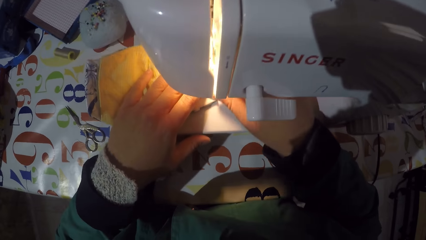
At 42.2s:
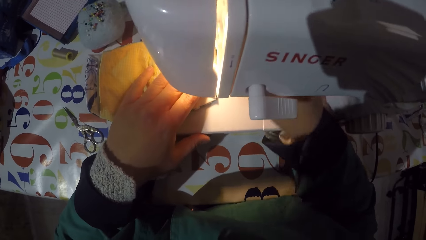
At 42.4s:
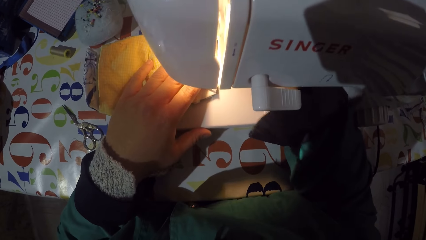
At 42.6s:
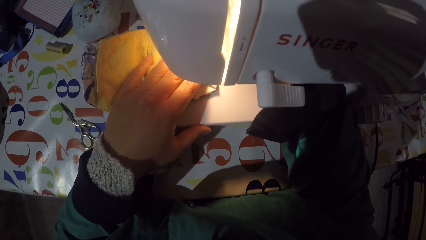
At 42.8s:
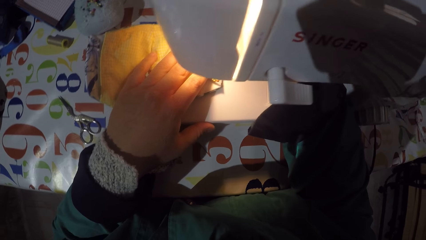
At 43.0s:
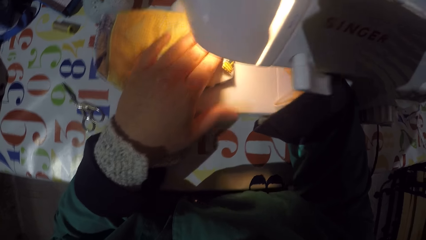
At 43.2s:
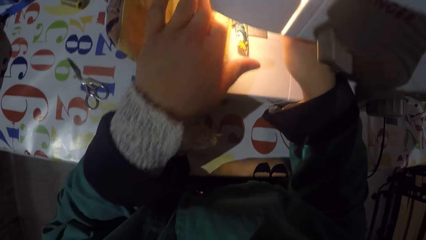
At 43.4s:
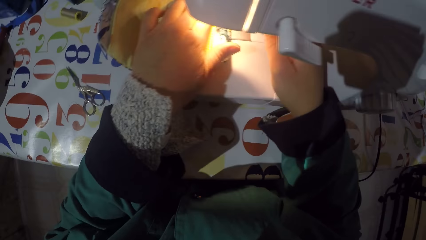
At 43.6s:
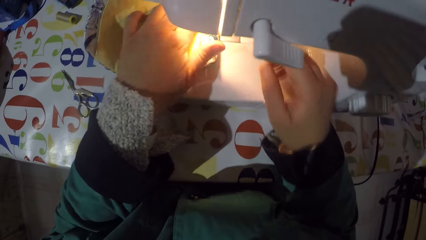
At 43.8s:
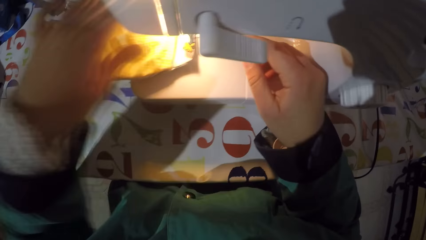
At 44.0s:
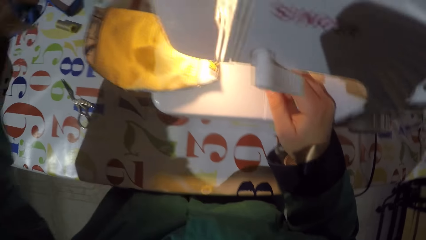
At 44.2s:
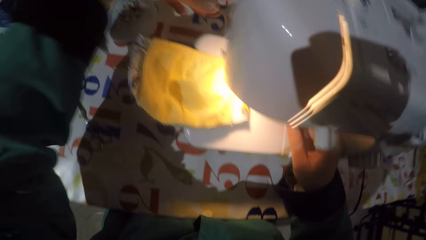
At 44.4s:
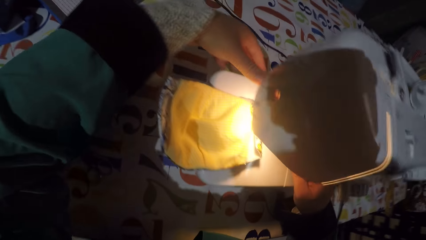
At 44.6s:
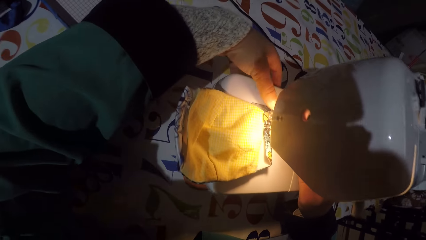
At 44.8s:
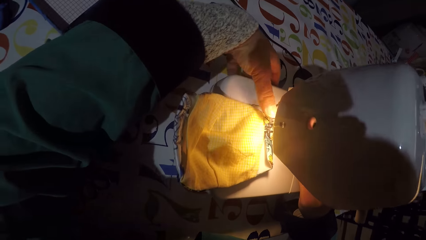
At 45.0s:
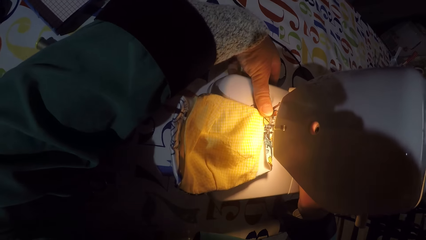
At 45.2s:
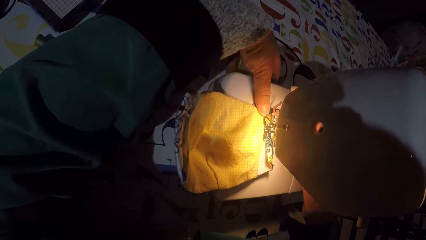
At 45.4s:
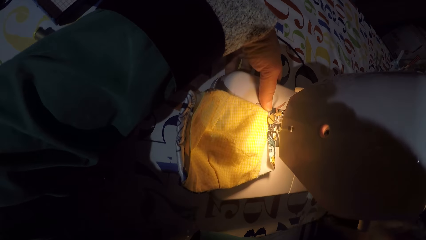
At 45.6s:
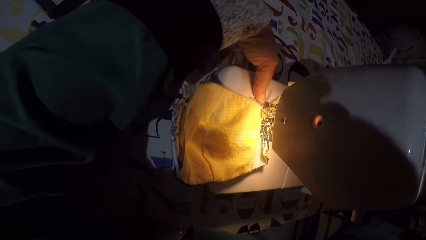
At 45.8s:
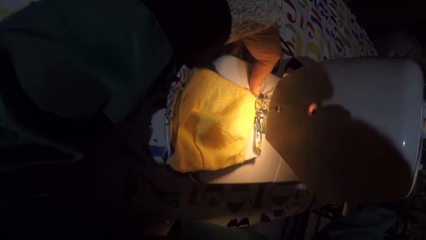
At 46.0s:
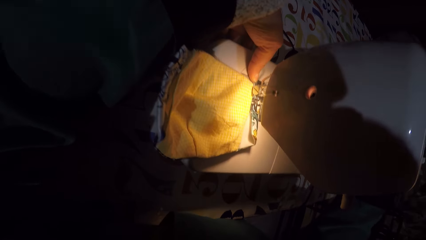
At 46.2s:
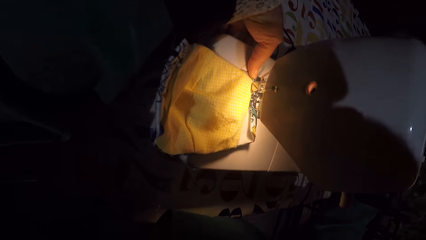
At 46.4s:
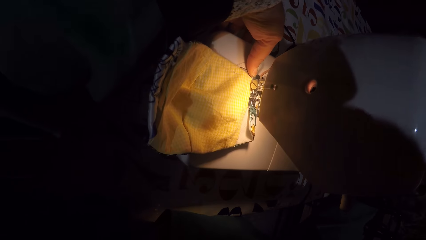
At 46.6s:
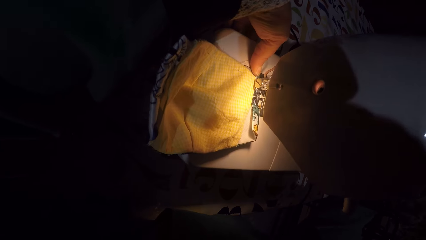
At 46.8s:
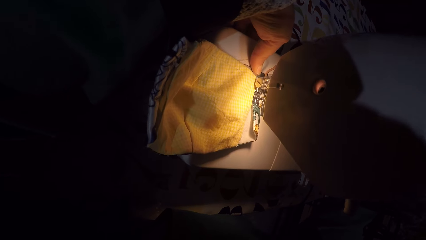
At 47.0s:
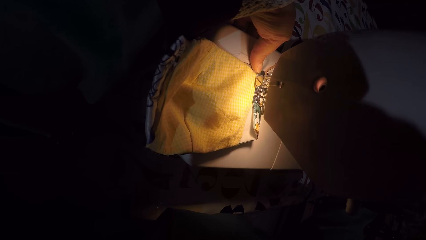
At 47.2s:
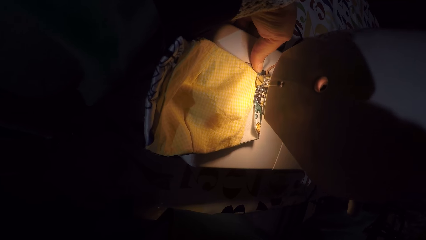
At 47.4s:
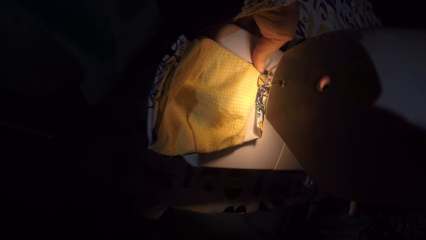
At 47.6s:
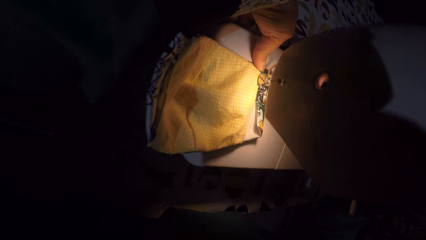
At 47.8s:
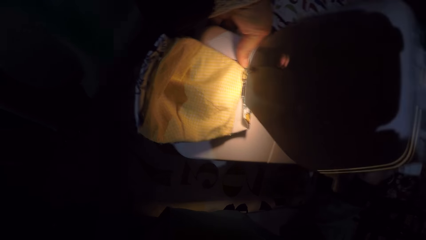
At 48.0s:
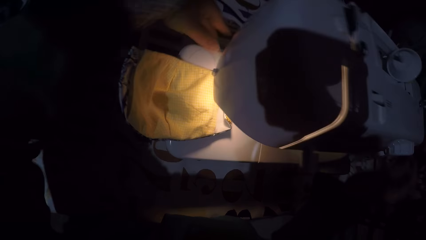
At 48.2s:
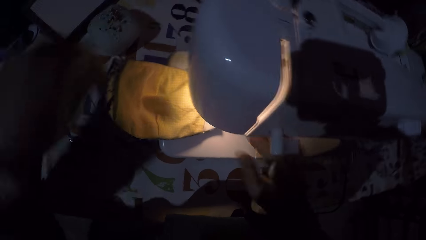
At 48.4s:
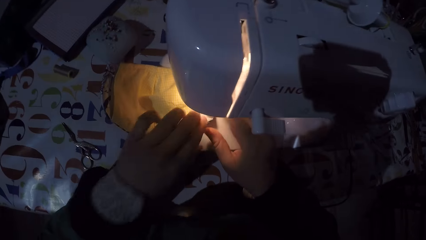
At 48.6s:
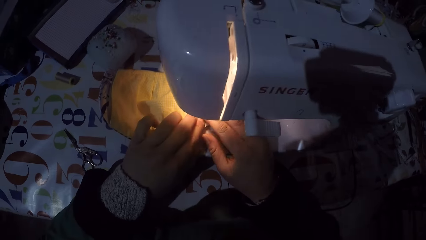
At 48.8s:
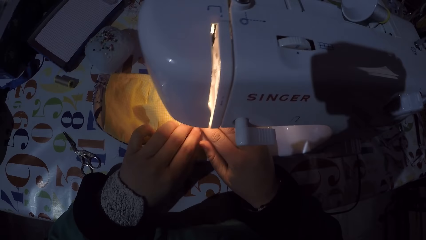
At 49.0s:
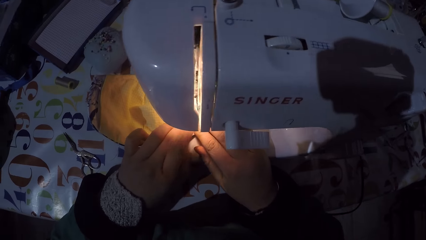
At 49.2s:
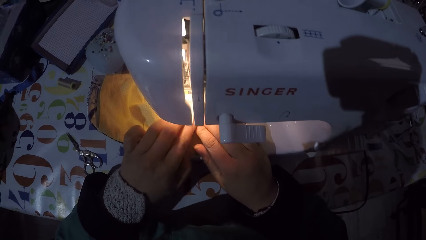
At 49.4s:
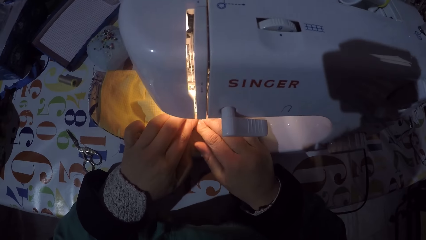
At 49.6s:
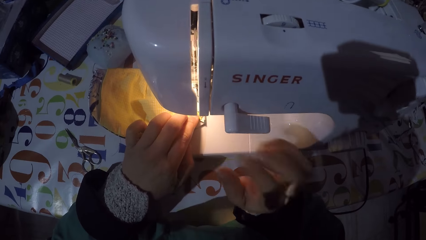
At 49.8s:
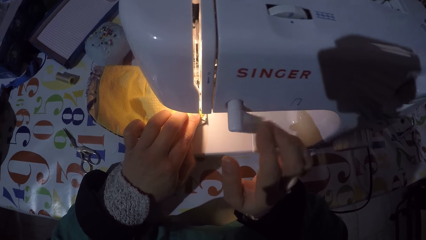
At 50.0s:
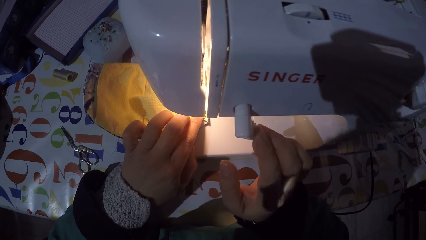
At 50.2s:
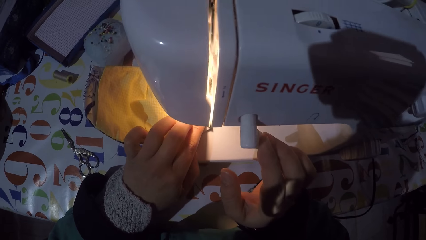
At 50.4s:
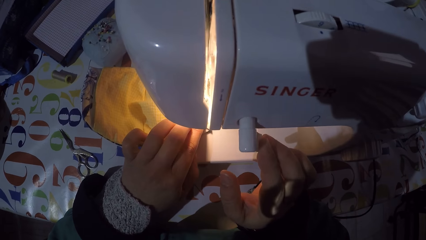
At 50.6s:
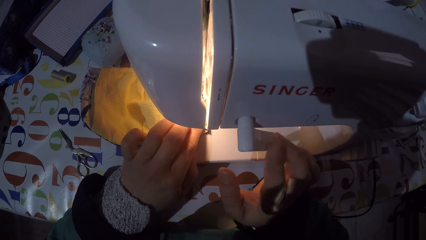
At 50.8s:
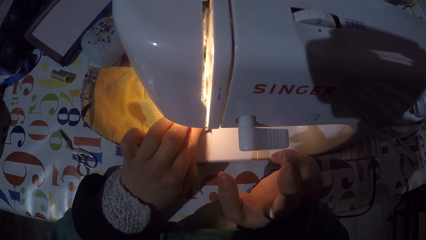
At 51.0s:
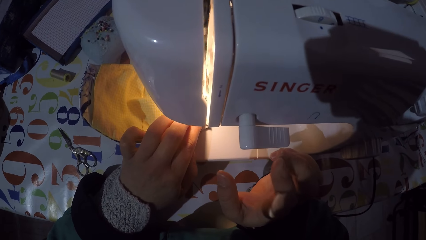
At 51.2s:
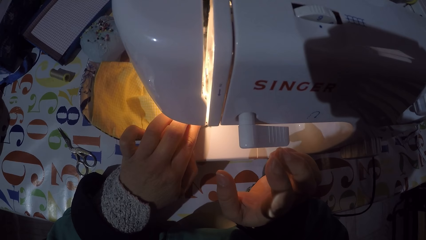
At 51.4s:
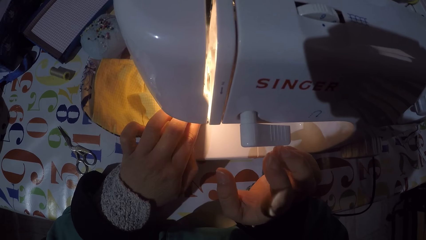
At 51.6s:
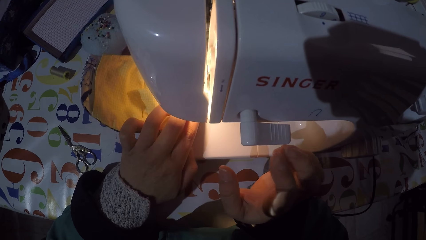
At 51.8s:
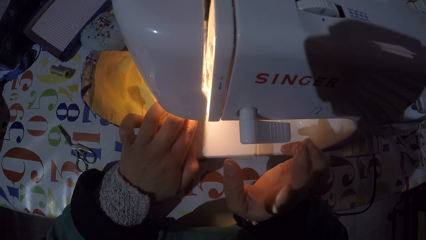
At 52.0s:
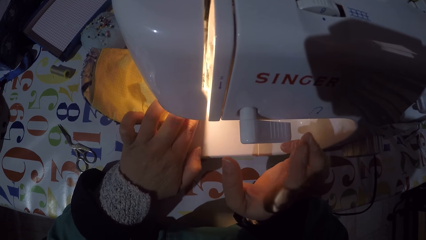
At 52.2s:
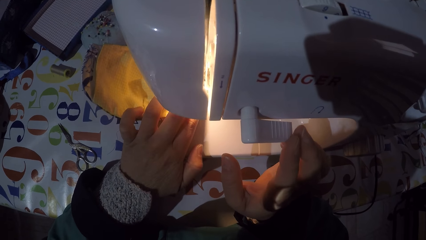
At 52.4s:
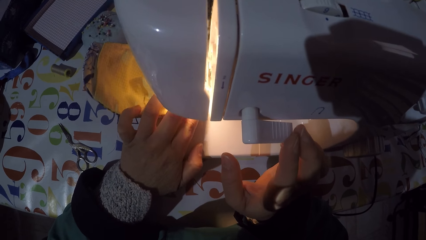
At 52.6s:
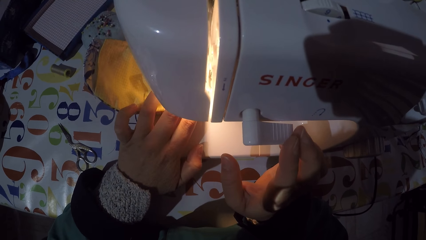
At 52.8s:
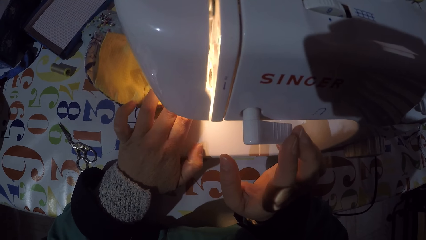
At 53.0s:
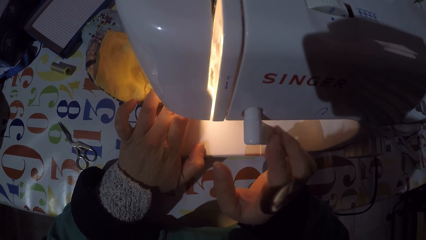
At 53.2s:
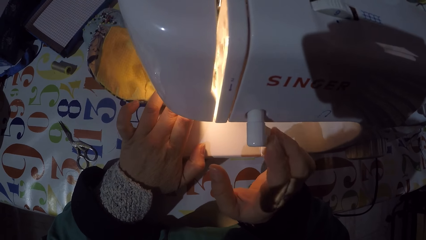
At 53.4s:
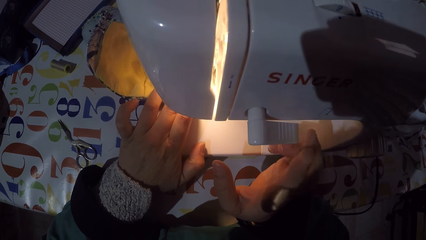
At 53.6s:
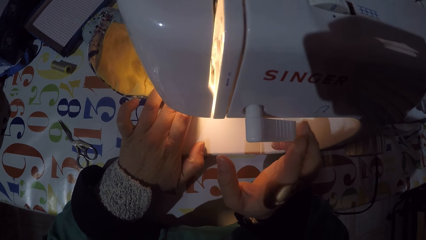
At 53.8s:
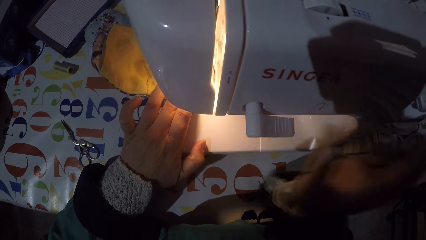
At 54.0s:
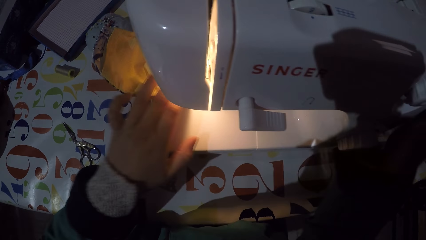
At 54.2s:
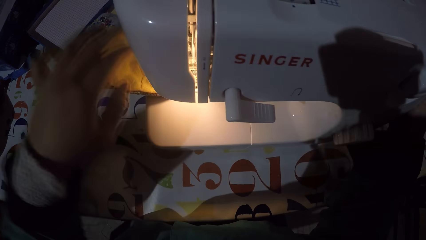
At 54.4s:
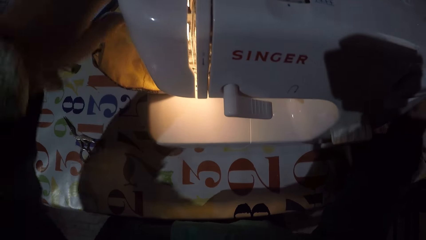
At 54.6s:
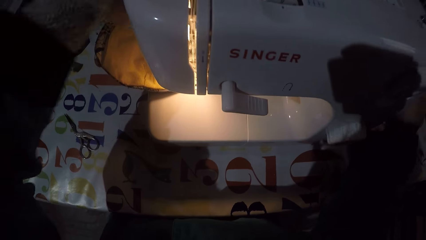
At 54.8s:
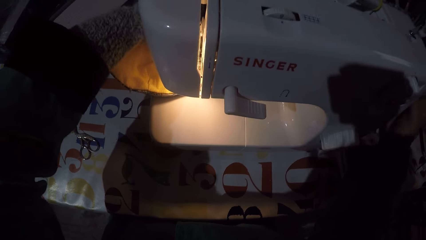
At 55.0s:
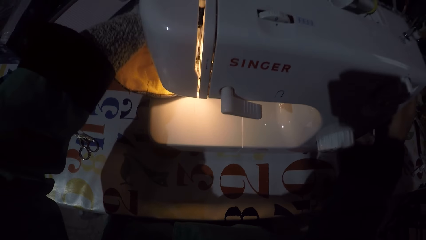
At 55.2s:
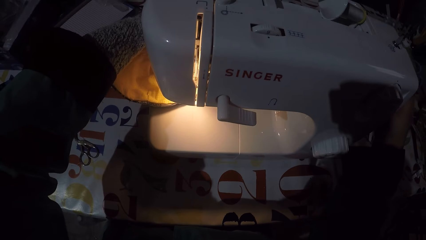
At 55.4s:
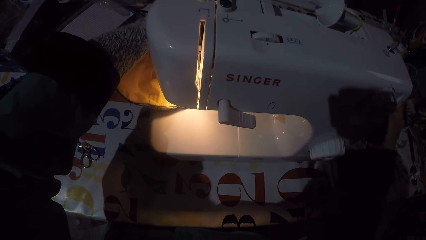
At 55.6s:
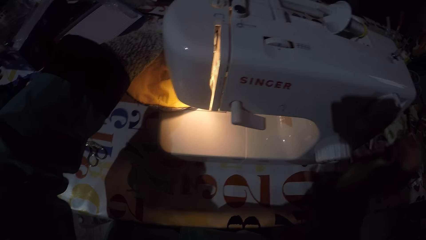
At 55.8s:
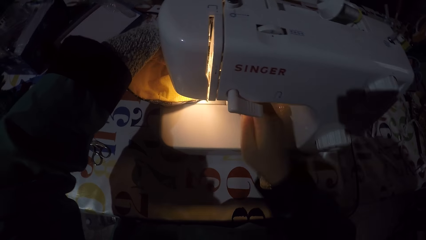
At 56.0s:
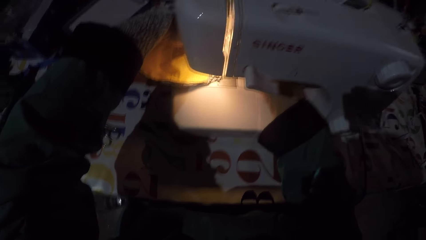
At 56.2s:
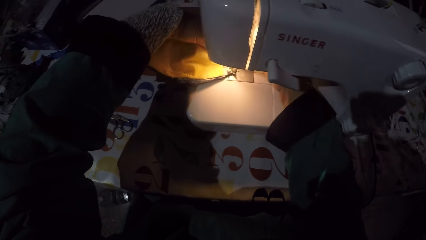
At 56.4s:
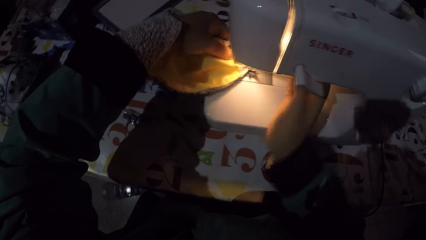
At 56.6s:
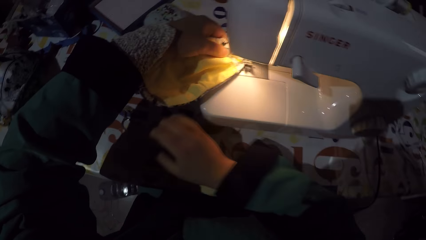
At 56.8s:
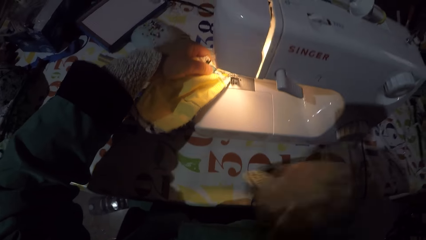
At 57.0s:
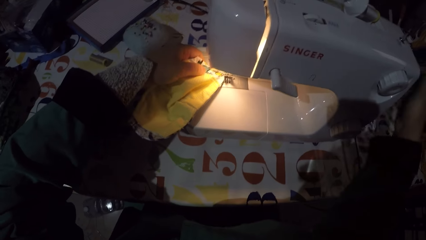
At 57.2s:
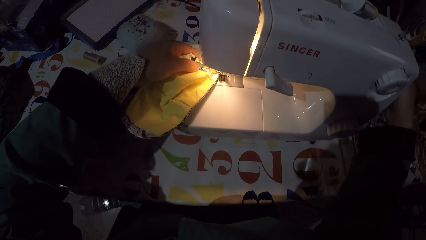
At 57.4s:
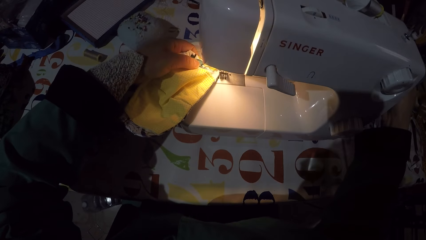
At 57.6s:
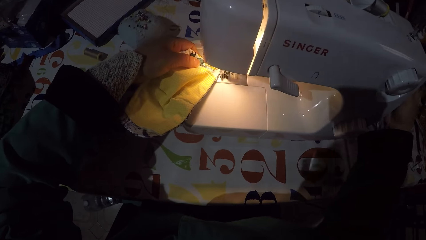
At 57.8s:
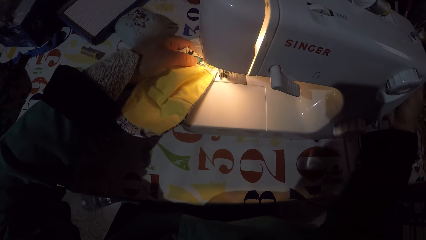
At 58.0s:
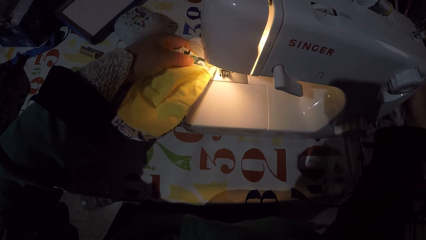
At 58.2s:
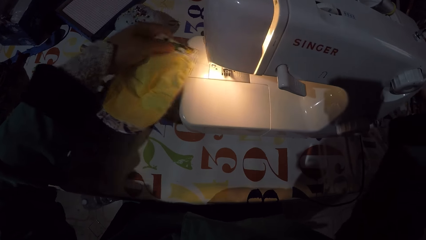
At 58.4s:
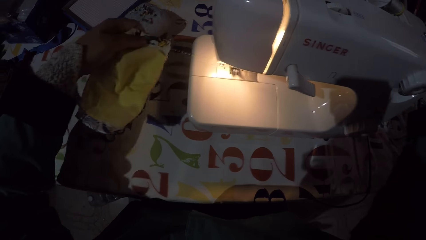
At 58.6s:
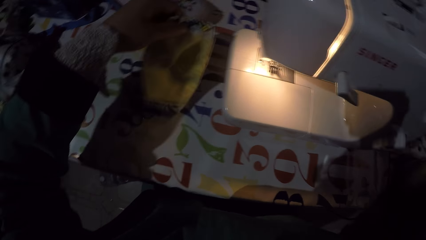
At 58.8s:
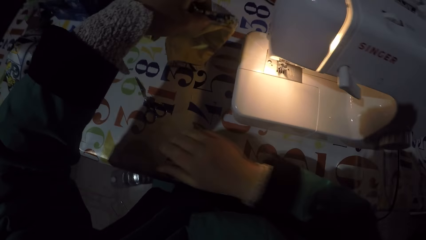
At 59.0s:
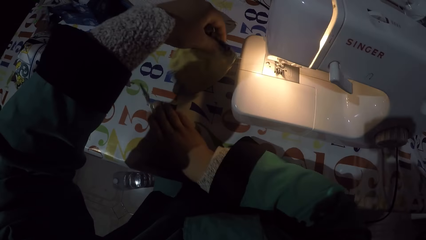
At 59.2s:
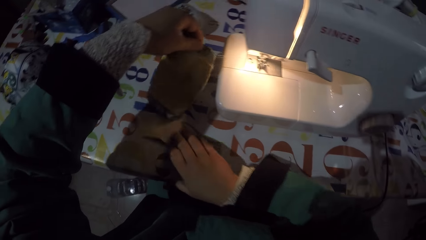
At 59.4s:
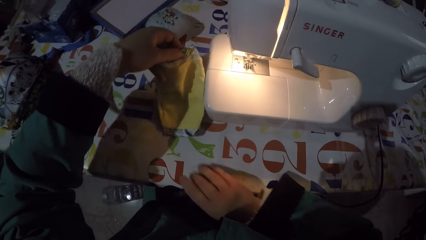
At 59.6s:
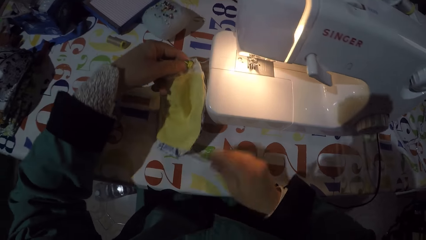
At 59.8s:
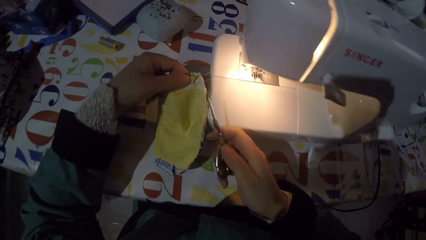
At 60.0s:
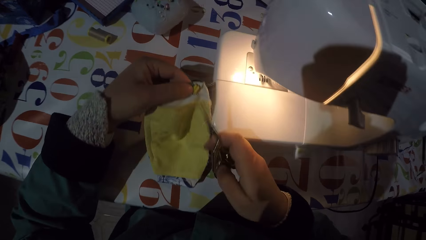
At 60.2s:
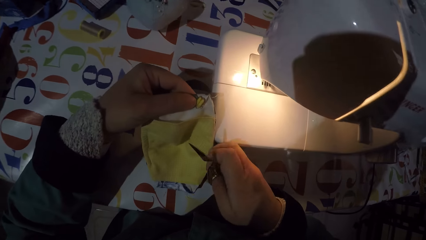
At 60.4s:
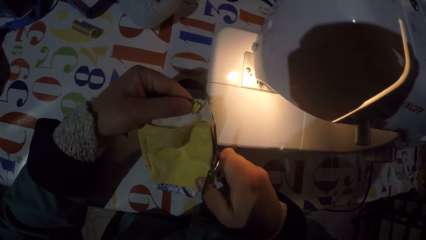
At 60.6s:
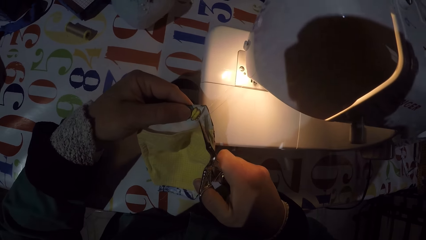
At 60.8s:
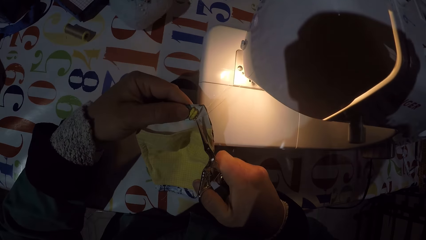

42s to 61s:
The camera wearer pushes the mask underneath the needle. They sew a piece of cloth with the sewing machine. They turn on the sewing machine. They sew the mask. They turn off the sewing machine. They adjust the hand wheel. They take out the mask from the sewing machine. They take a pair of scissors from the table and hold the piece of cloth.
